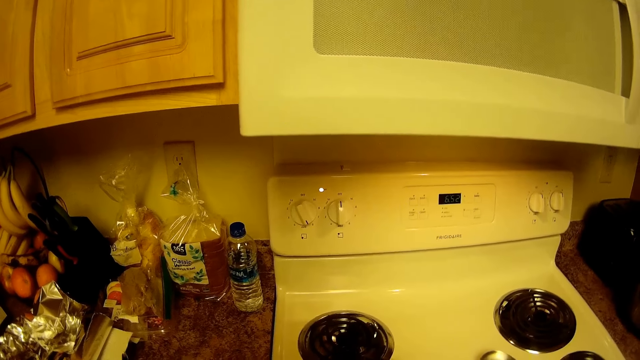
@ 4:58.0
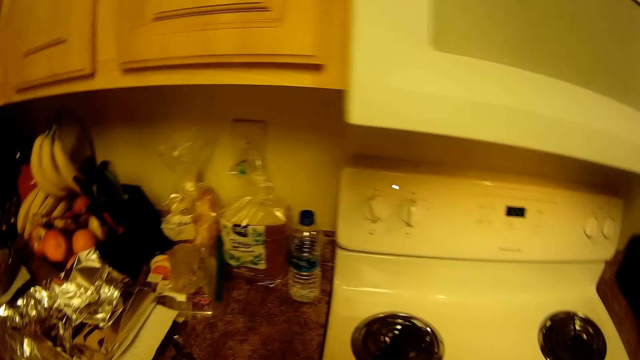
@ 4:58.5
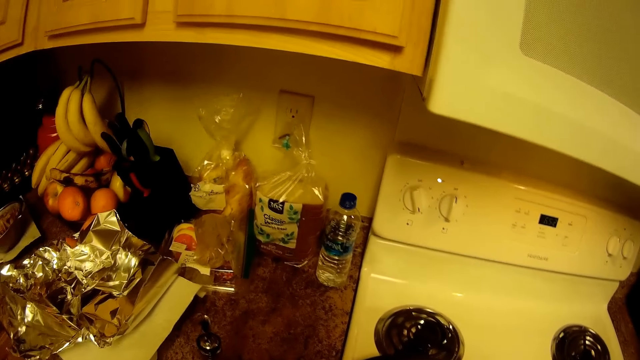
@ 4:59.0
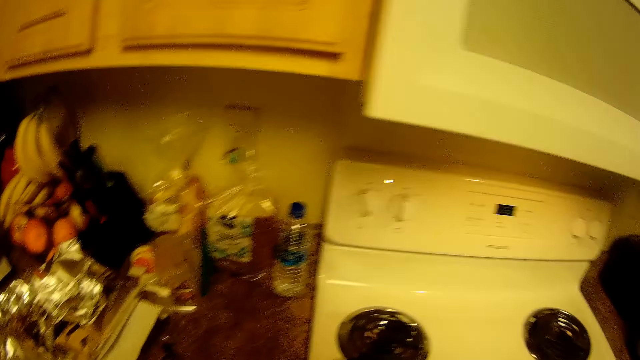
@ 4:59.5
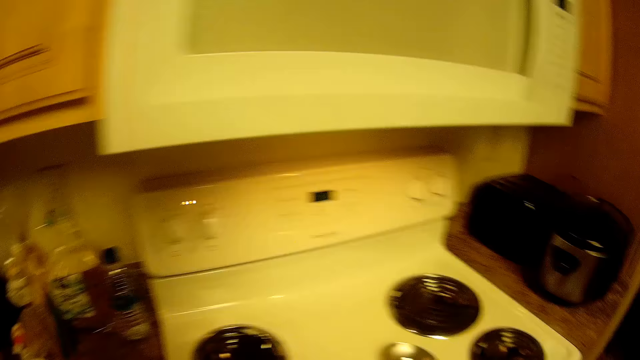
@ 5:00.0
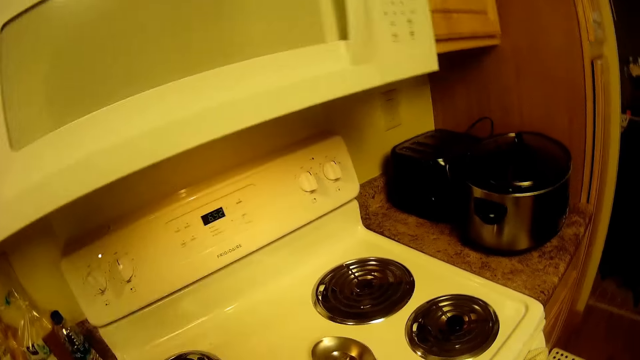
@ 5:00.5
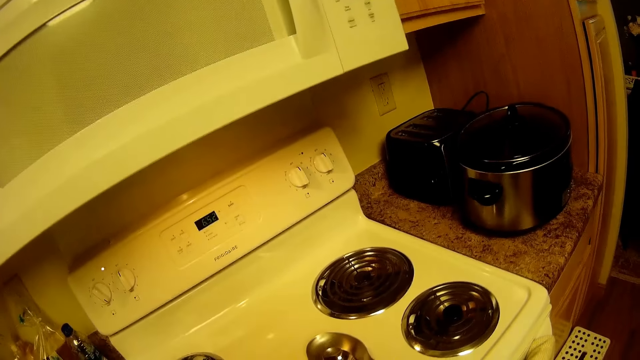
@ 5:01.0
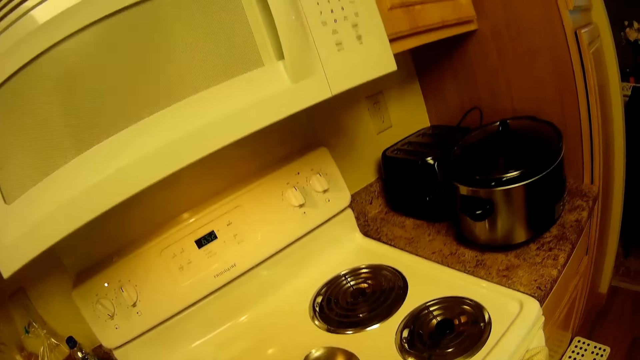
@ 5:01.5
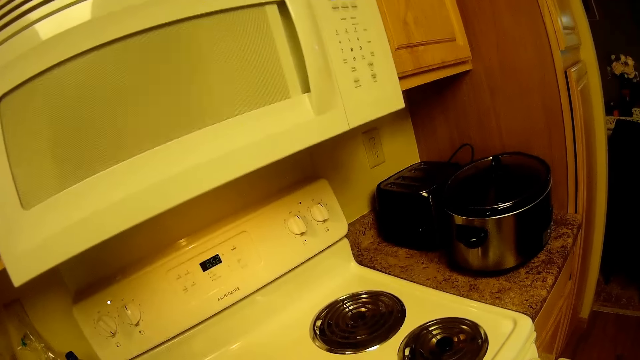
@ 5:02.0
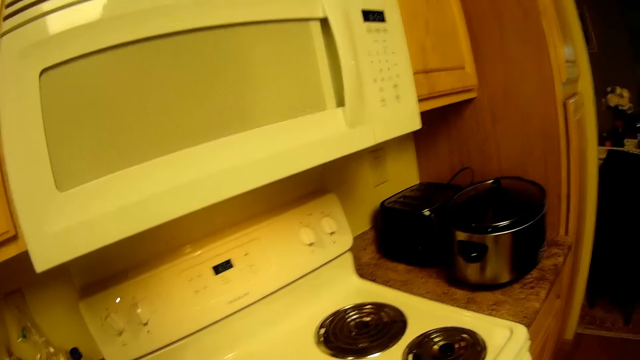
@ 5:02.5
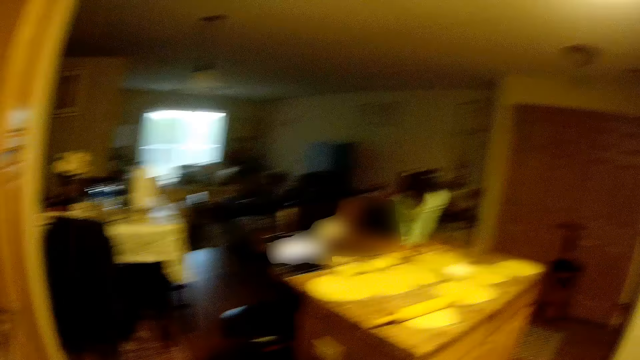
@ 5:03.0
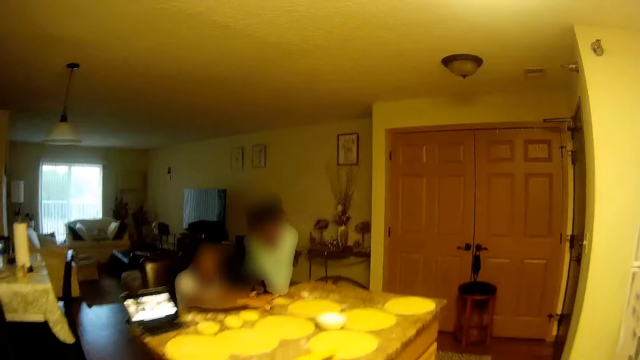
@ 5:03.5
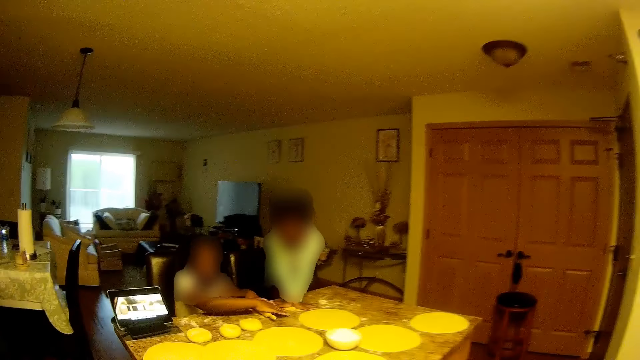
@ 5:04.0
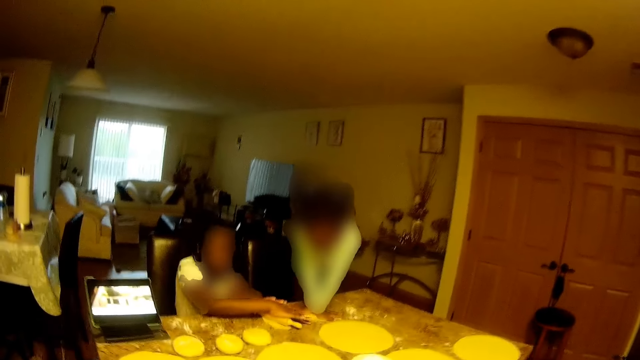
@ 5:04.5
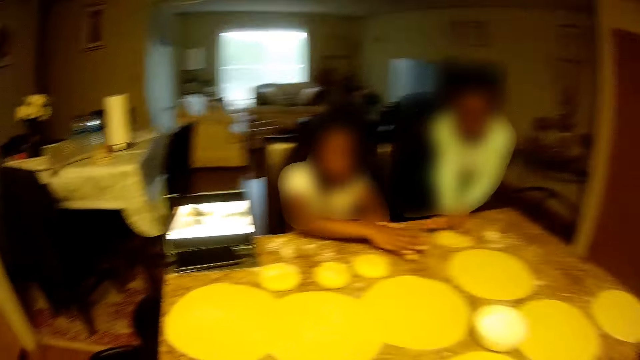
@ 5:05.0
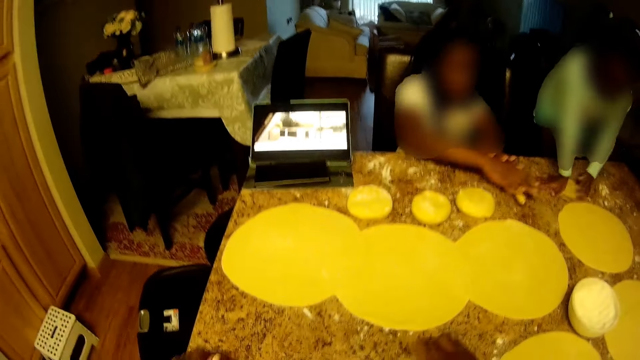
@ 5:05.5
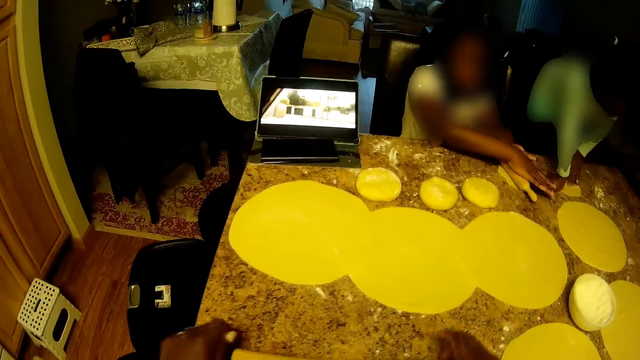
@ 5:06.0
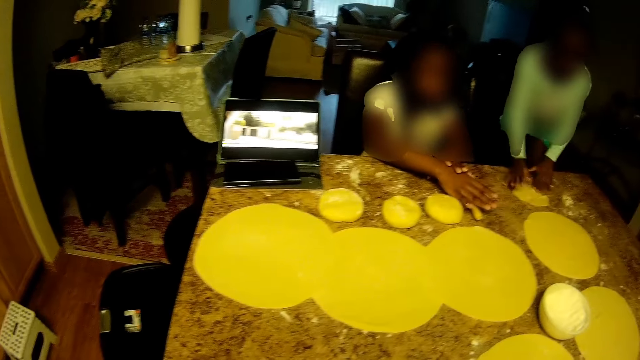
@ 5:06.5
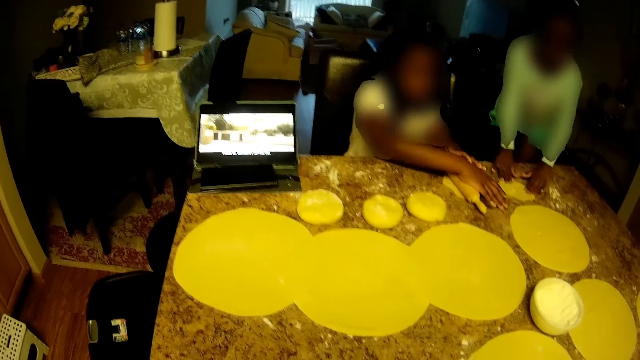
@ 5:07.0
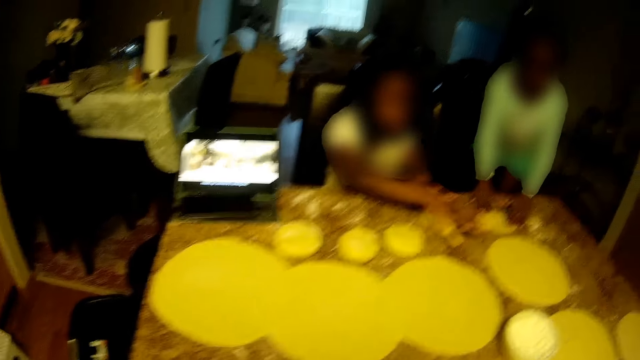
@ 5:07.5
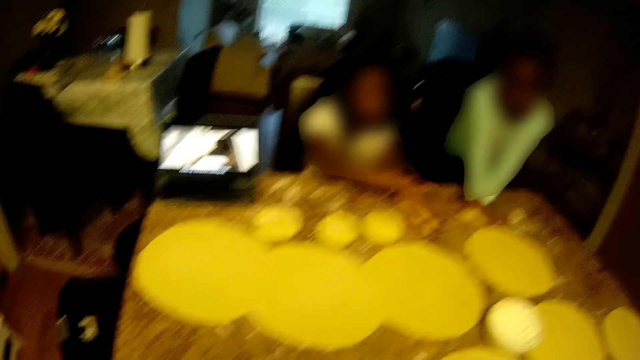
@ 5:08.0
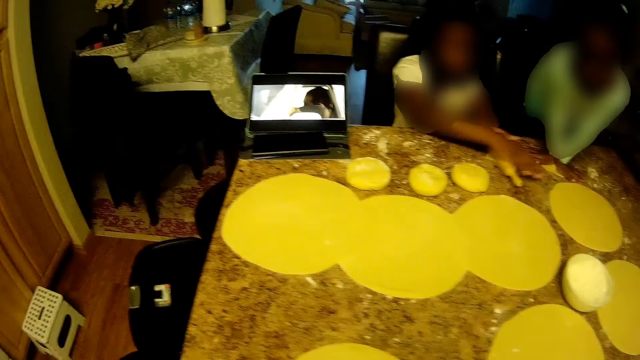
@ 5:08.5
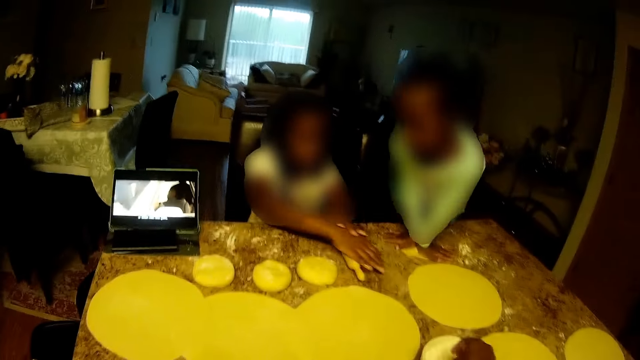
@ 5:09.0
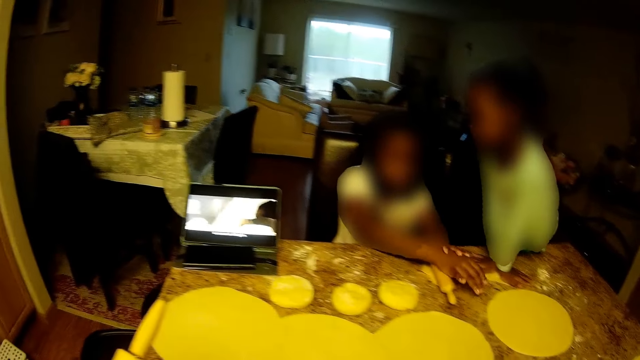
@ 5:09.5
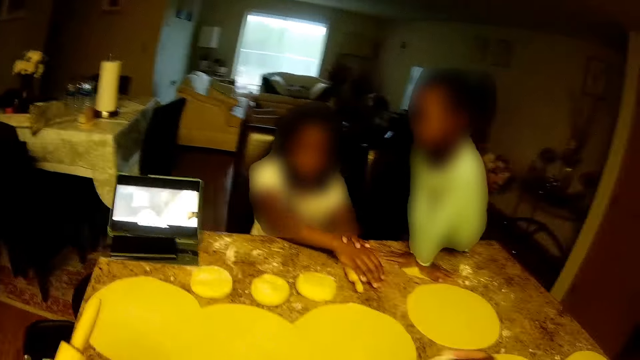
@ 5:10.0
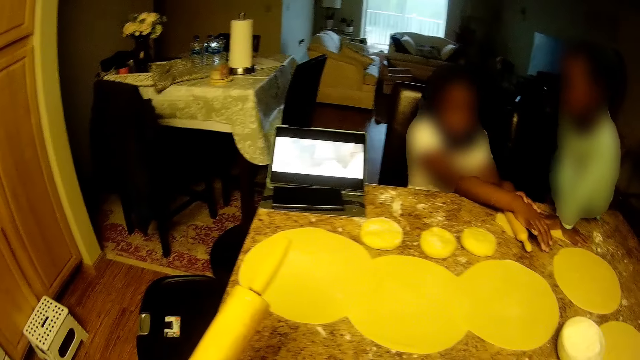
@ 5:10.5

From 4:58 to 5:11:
The camera wearer does something. She looks around. She turns towards a girl and another girl. The other girl rolls a ball of dough on the table with the rolling pin in both hands. The camera wearer walks in the house. She rolls flour on the table with a rolling pin or dough roller in both hands. The first girl flattens a ball of dough on the table in both hands. The camera wearer rolls the dough with the dough roller again. She removes the rolling pin from the ball of dough with her left hand.

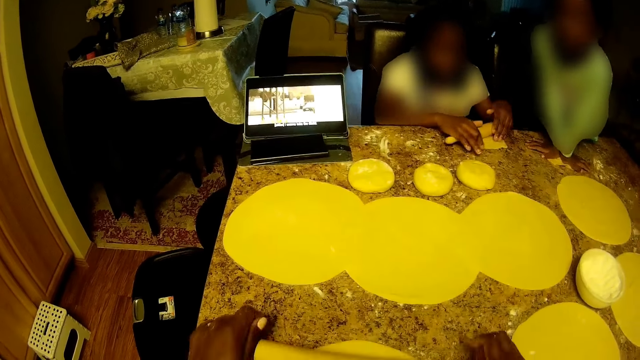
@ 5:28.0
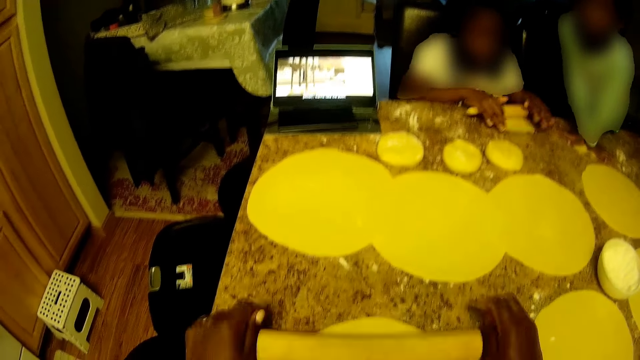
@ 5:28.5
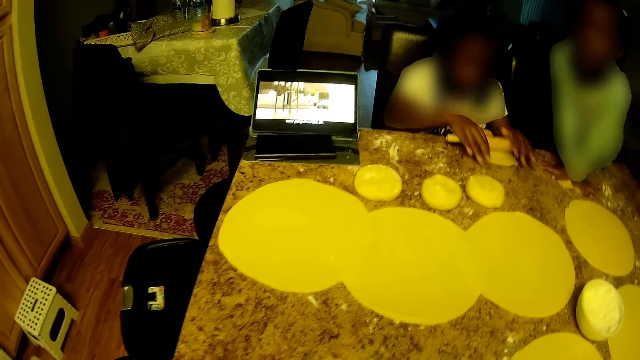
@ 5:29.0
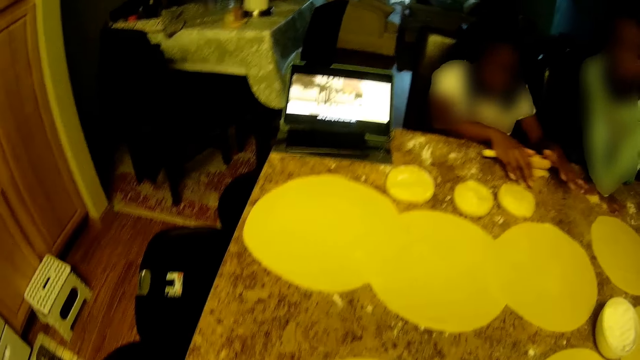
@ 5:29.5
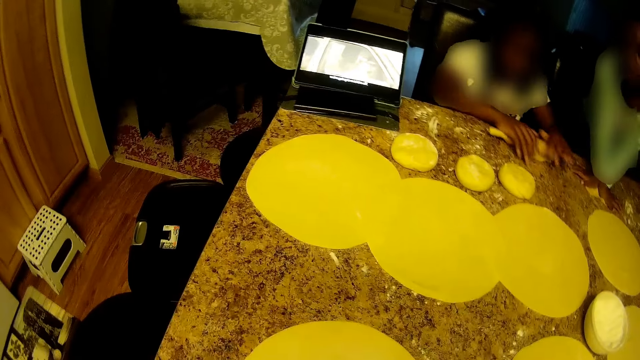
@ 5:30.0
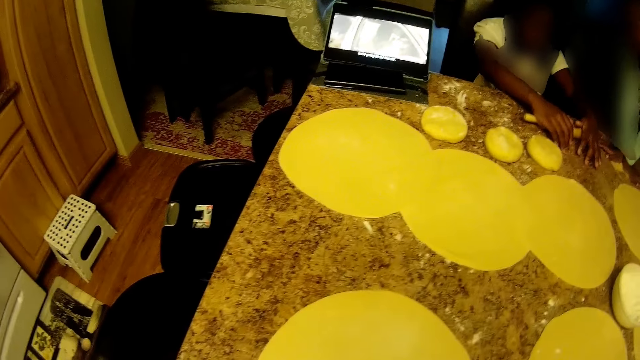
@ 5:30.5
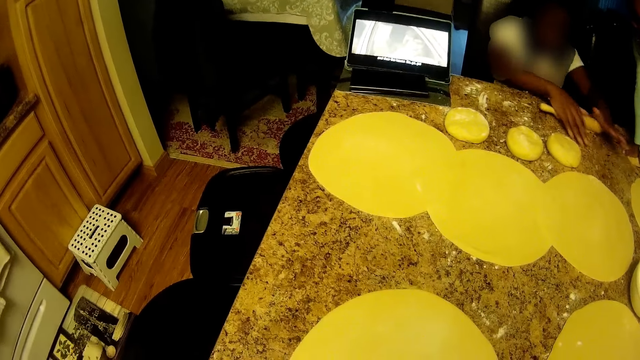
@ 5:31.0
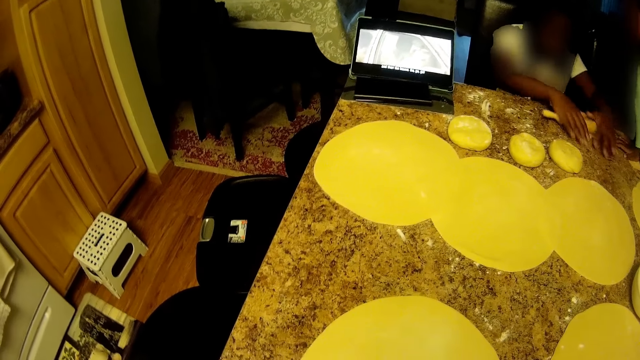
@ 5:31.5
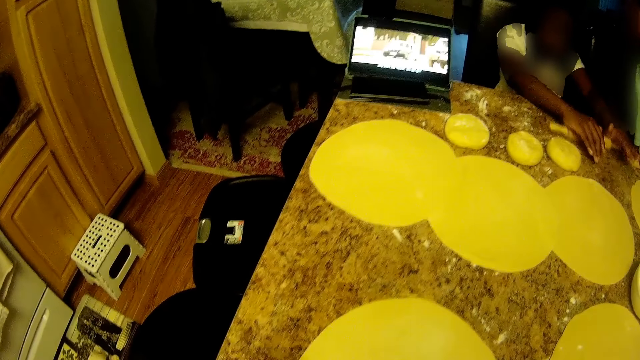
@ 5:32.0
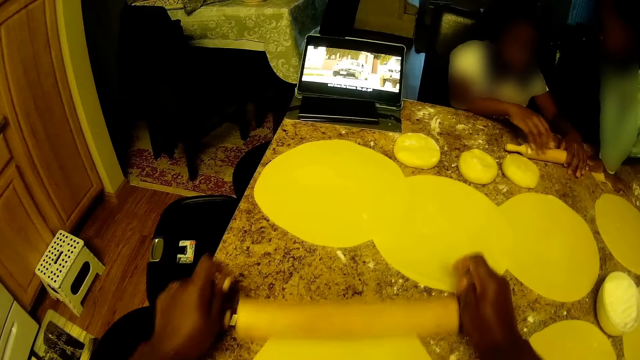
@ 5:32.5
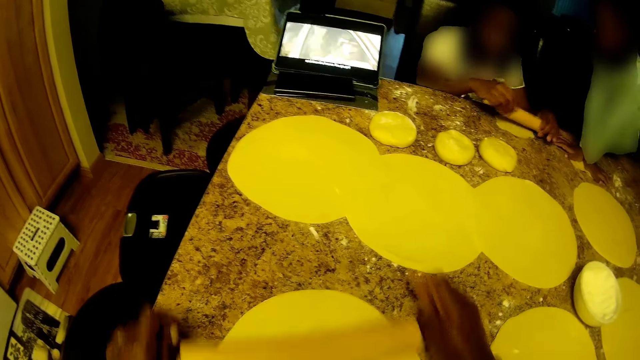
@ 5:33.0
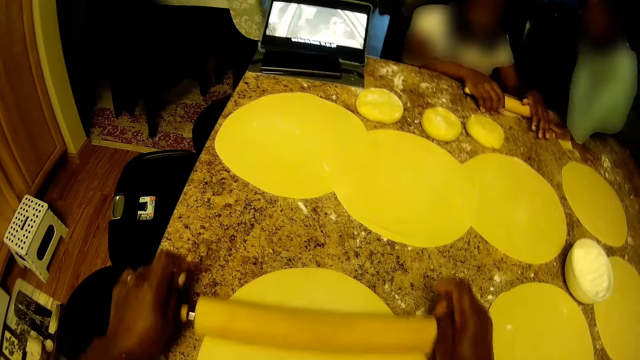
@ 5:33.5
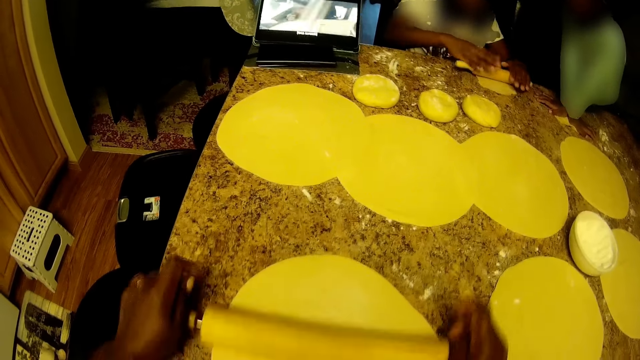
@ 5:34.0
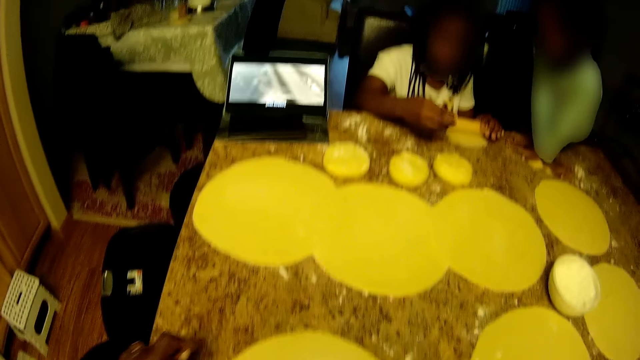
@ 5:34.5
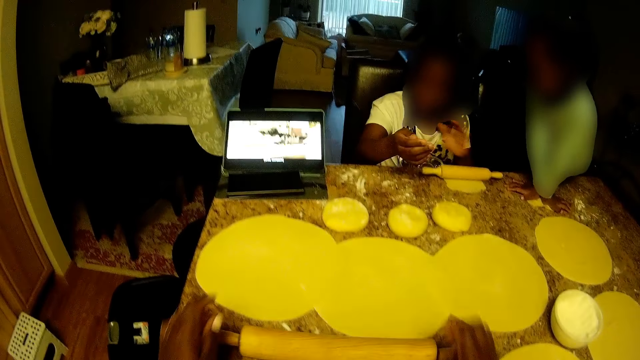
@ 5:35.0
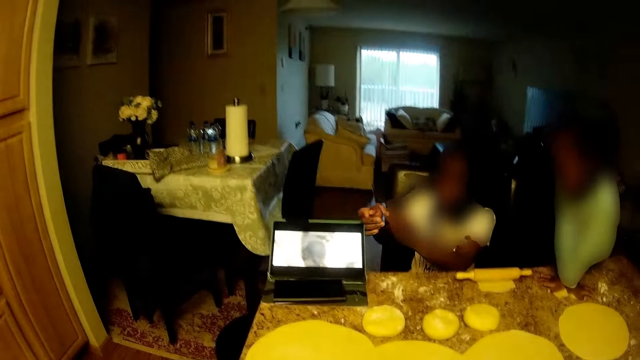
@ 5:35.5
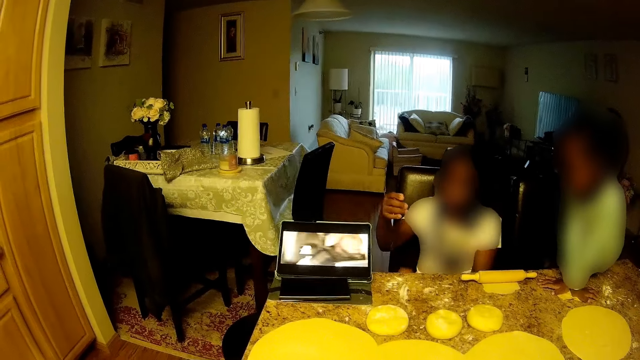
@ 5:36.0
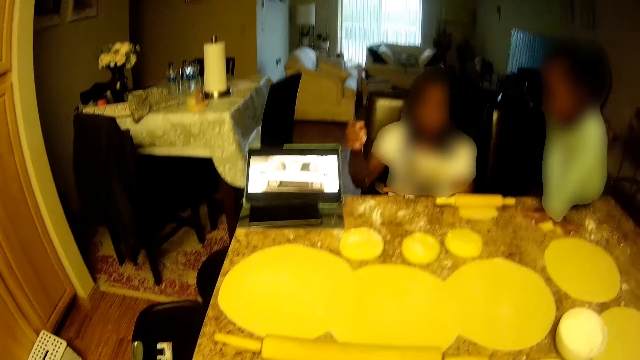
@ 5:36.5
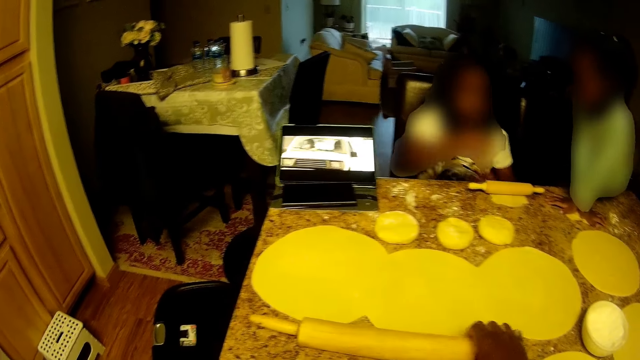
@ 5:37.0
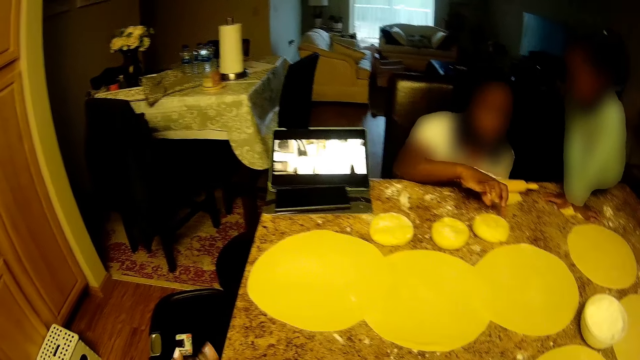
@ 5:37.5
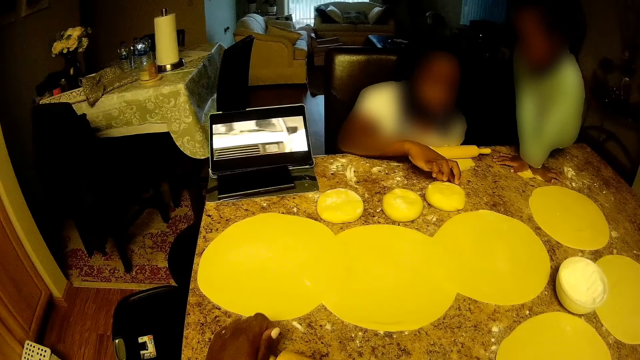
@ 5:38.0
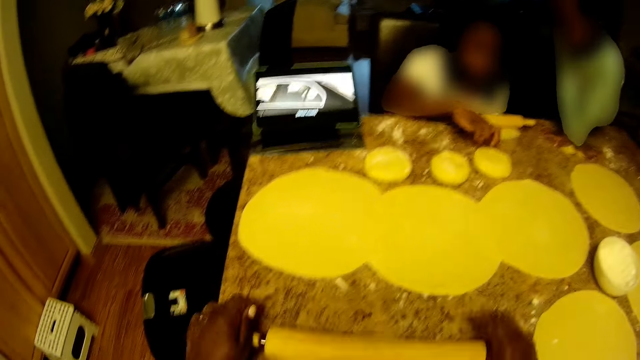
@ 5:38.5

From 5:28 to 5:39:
The camera wearer rolls the ball of dough on the table with the rolling pin or dough roller in both hands. They roll the dough with the dough roller. A girl removes her hands from the rolling pin. The camera wearer moves the dough roller on the kitchen counter. They look around, pick up the dough roller, and roll the dough with the dough roller.
